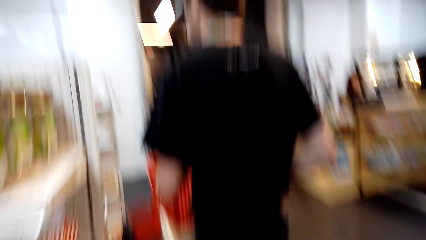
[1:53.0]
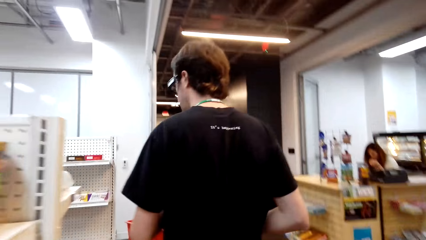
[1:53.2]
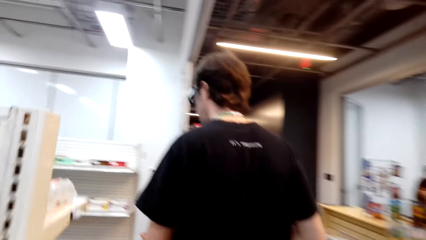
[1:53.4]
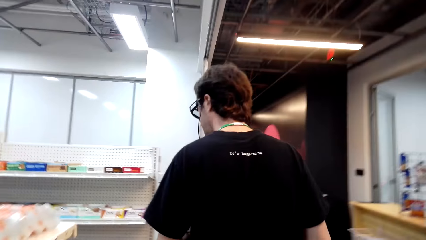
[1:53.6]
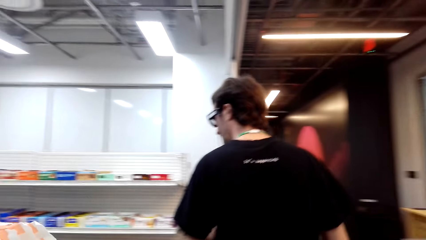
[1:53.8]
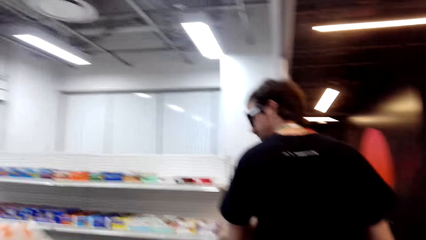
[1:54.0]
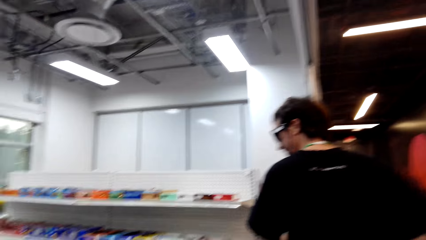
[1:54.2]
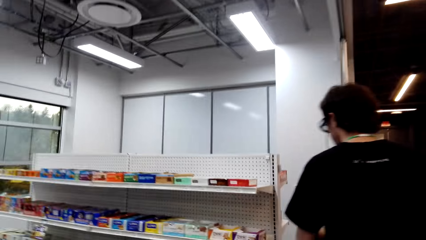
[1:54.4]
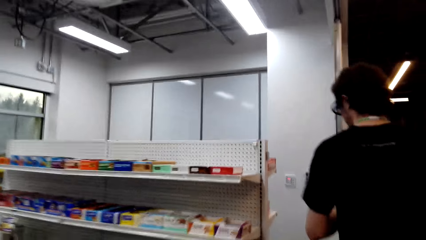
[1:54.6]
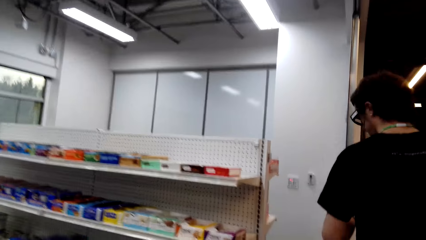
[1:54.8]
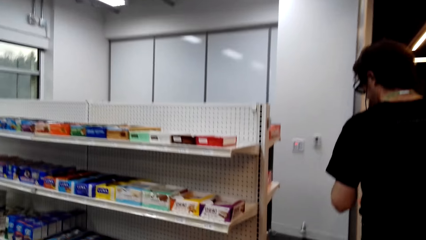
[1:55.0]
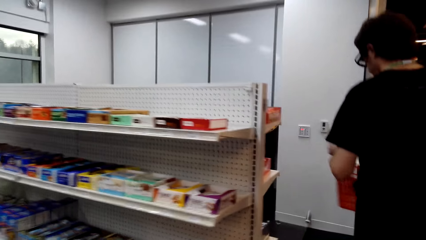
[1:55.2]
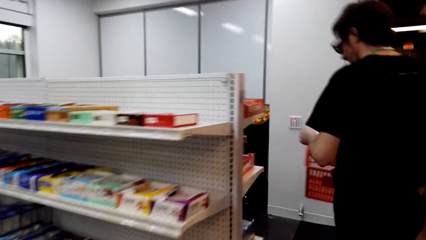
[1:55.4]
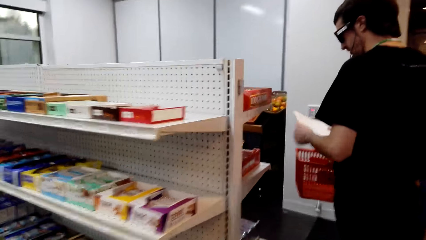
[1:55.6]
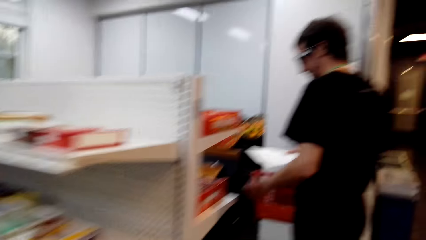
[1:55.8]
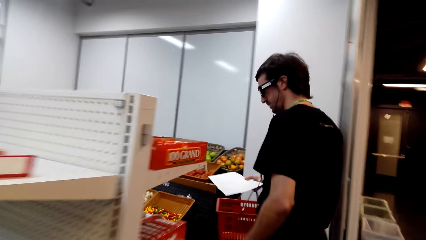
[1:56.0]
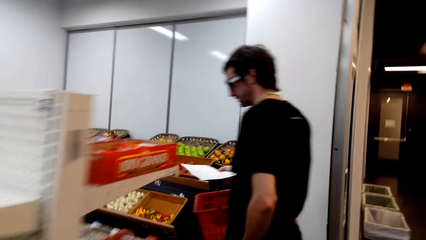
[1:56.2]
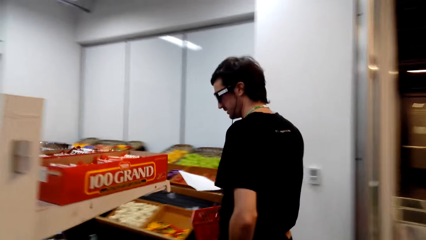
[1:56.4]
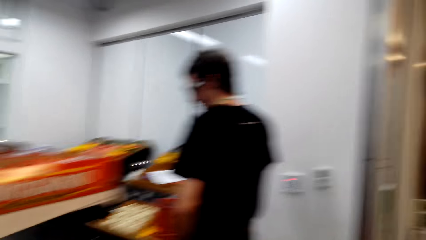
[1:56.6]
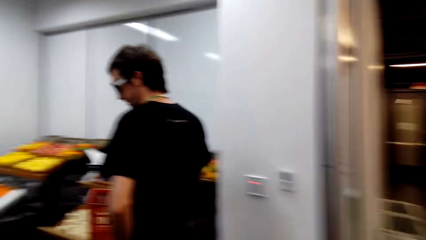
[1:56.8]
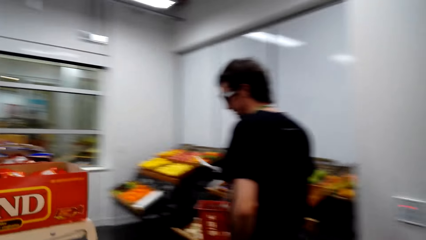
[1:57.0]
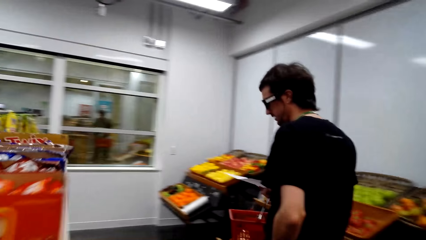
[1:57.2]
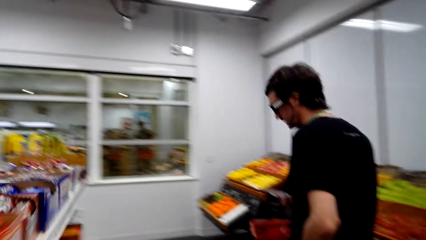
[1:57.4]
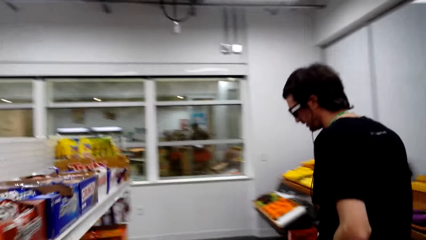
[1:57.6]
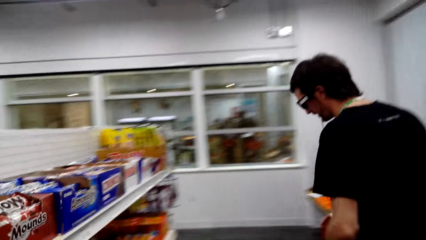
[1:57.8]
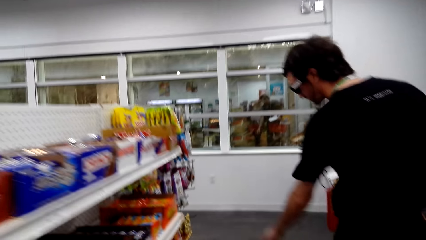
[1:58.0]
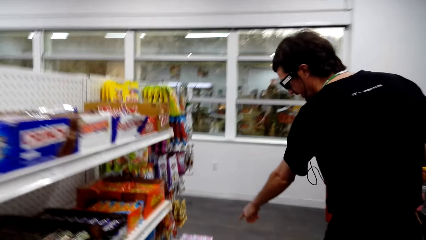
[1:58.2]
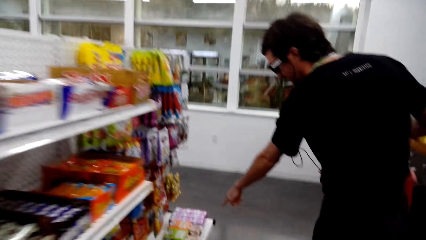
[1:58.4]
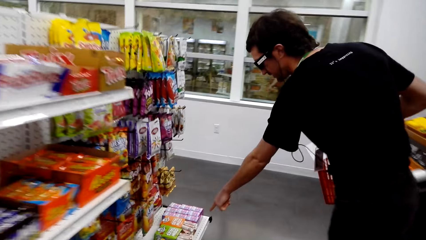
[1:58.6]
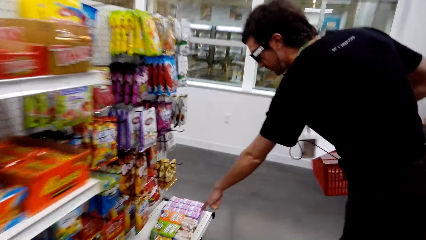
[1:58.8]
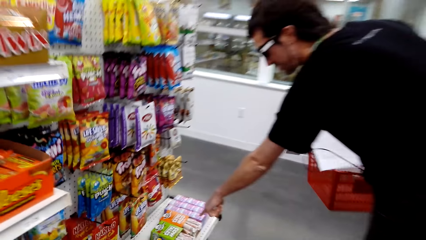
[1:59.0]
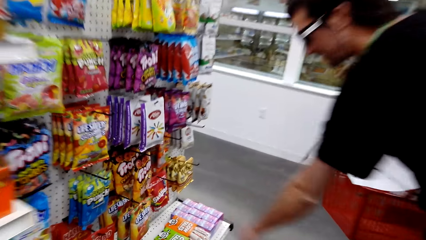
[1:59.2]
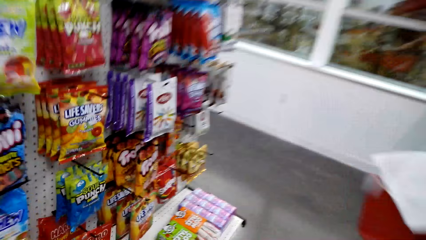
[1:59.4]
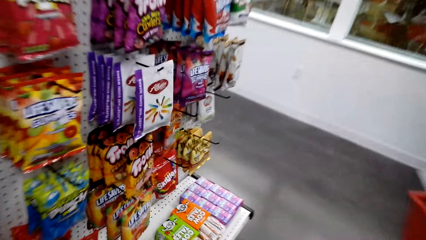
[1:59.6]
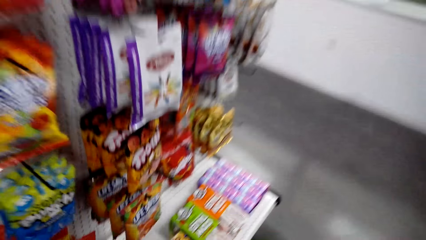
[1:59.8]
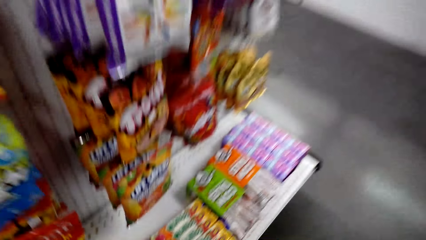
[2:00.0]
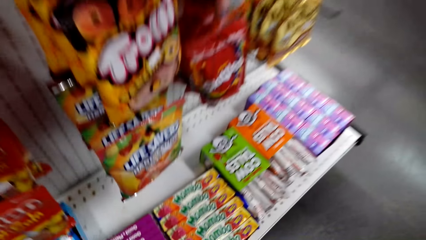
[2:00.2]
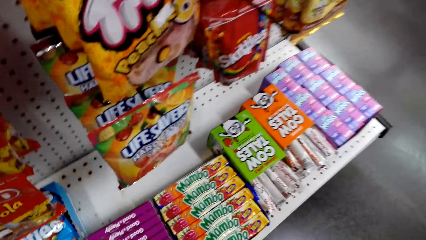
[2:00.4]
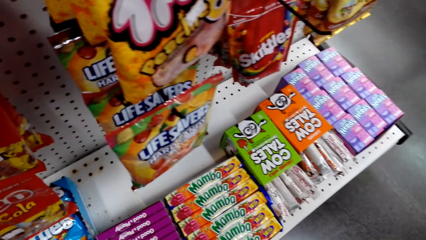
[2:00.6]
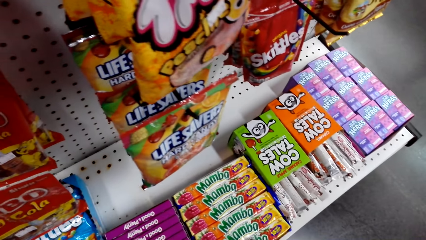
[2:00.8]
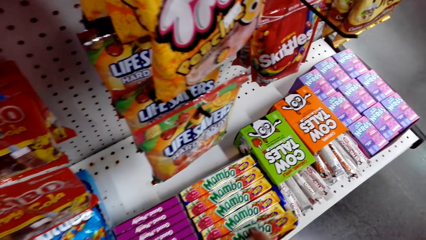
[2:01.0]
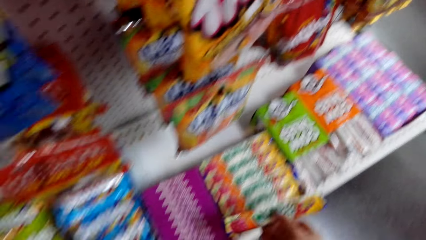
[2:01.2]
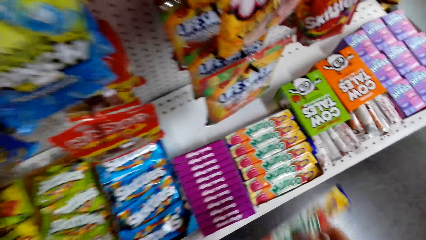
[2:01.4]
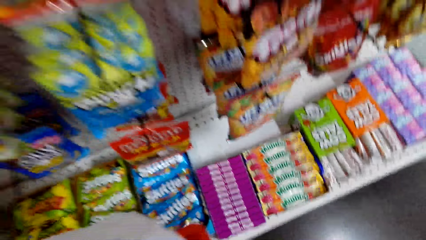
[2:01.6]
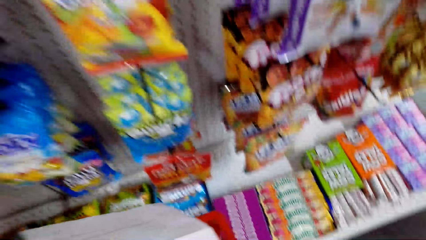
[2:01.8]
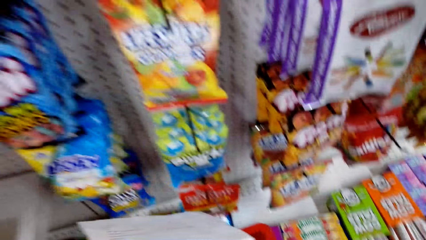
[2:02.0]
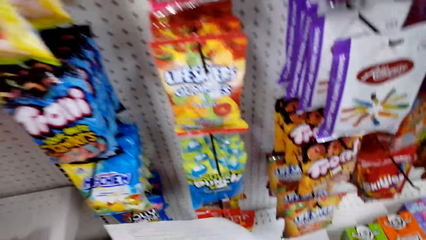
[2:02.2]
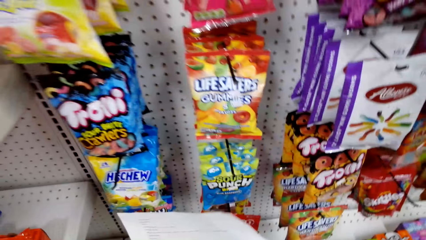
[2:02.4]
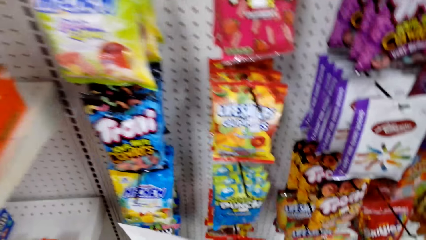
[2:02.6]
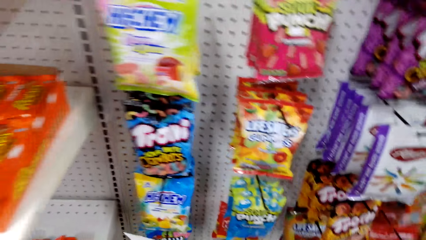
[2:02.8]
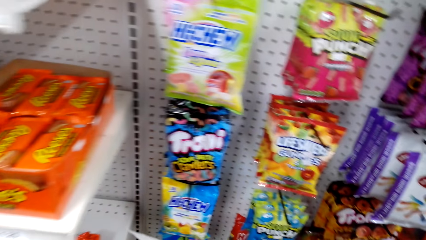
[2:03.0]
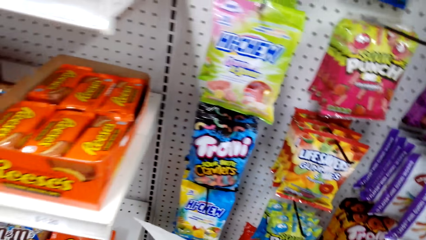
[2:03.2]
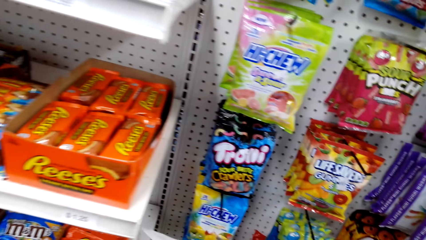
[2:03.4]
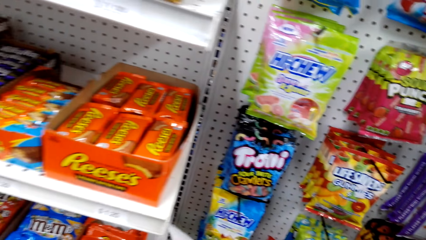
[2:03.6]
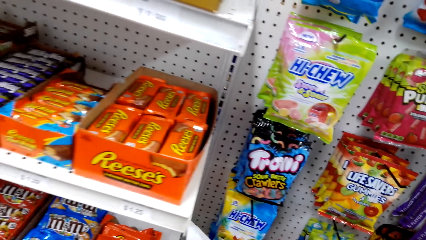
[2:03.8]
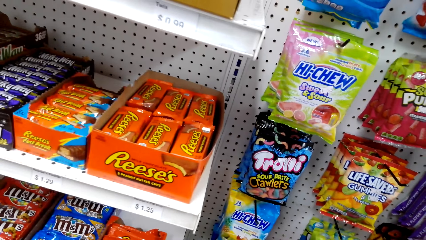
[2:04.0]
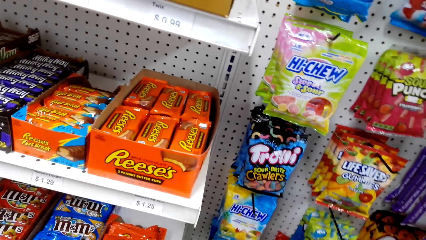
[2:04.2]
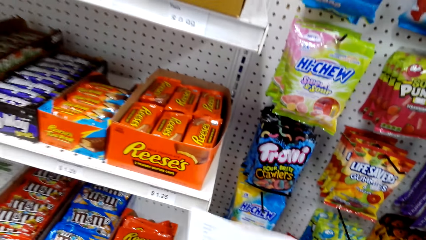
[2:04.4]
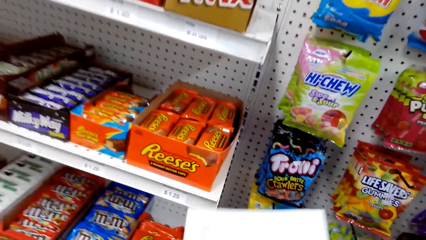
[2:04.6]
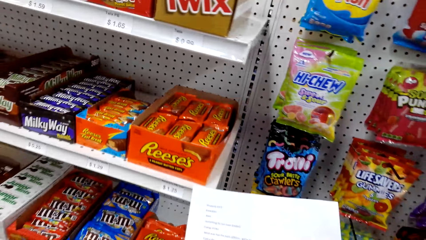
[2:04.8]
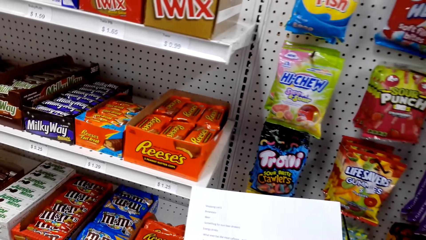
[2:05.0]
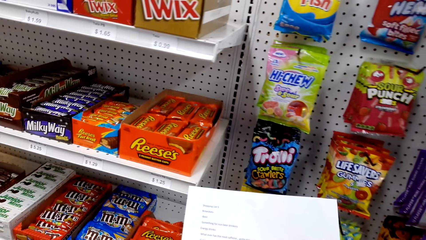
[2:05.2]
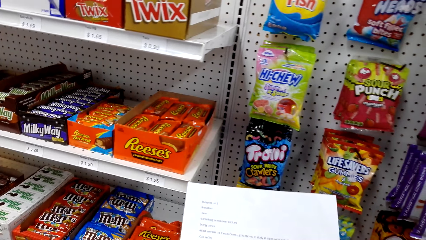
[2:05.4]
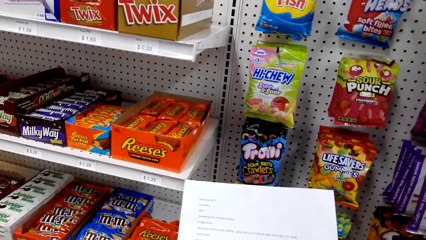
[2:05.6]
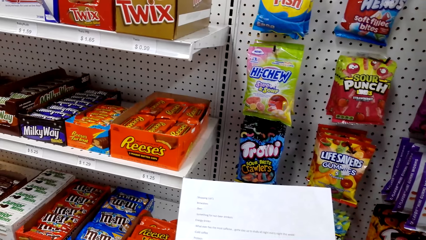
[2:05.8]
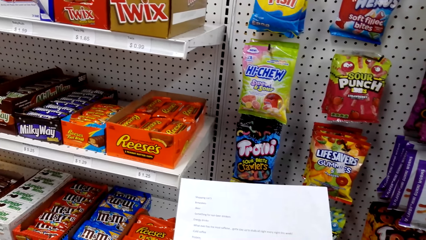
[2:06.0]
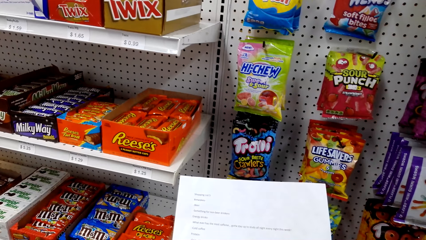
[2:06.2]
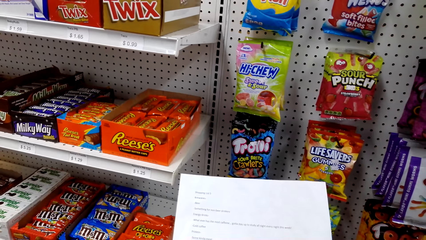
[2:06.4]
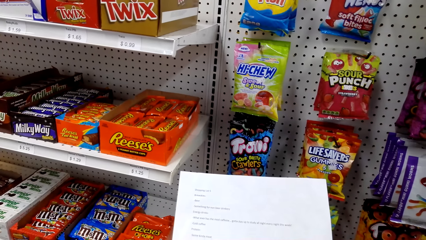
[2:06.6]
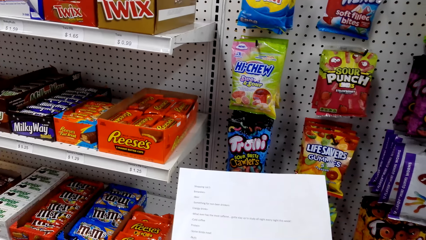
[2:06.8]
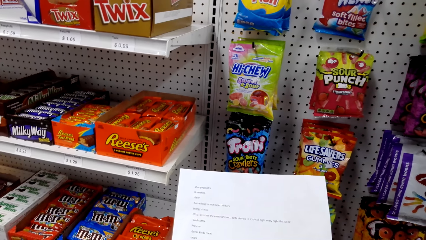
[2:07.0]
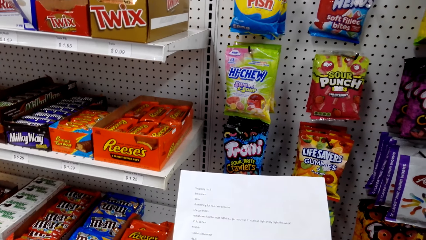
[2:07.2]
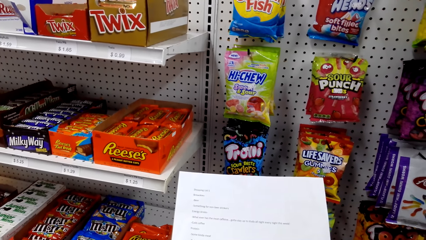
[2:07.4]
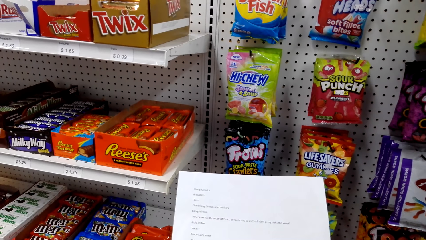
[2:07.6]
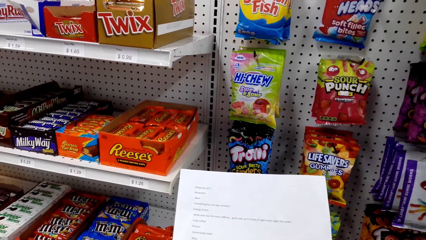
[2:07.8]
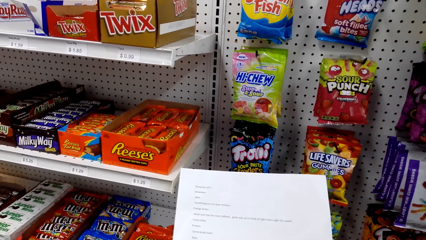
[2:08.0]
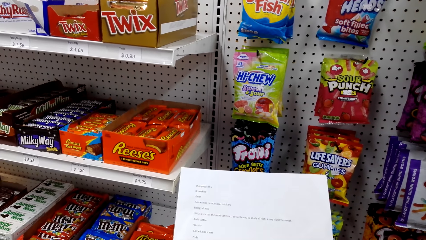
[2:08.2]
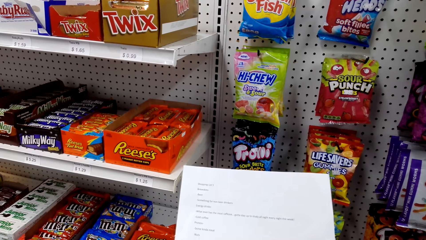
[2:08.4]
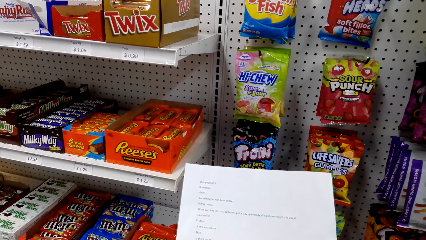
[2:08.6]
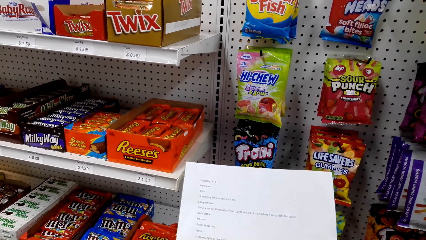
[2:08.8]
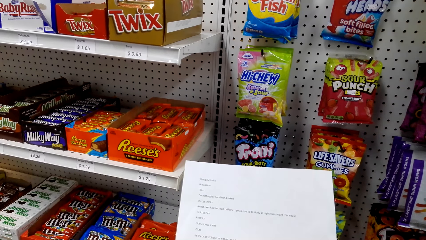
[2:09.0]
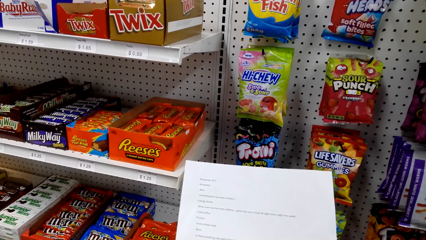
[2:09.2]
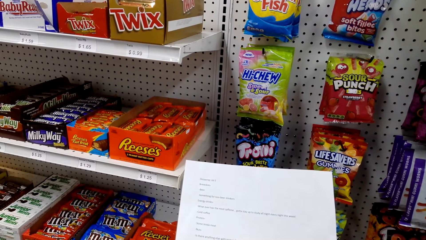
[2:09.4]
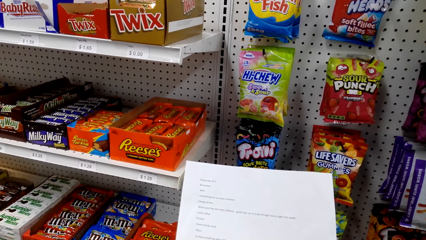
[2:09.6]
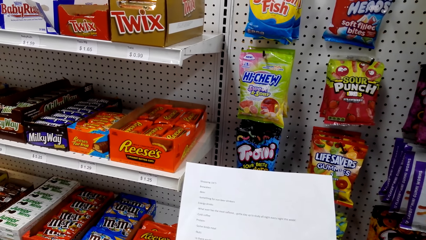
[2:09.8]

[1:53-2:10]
A man walks around a supermarket. The camera wearer walks around the supermarket. They interact with the man. The man points at the cow tales. The camera wearer picks up a snack from a shelf. They look around the supermarket. They read the shopping list.
